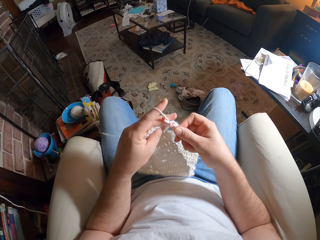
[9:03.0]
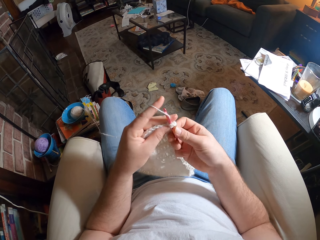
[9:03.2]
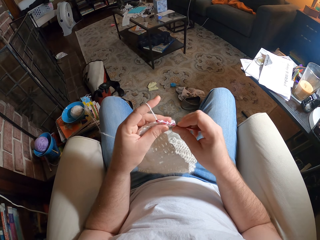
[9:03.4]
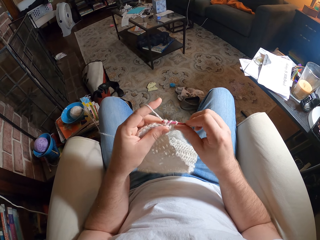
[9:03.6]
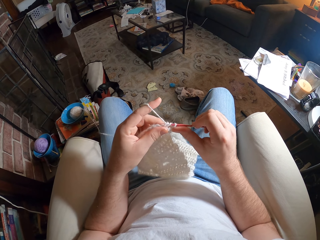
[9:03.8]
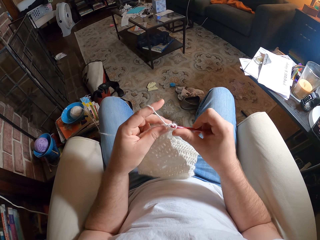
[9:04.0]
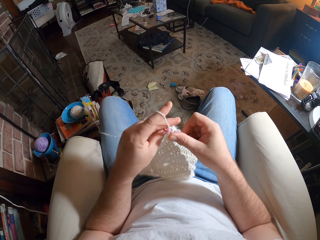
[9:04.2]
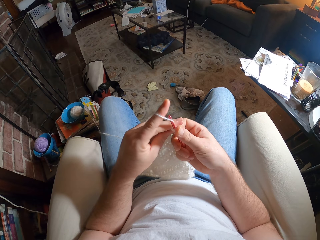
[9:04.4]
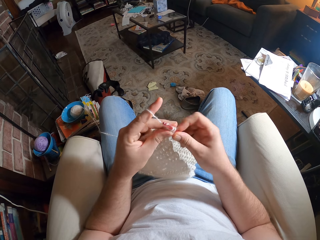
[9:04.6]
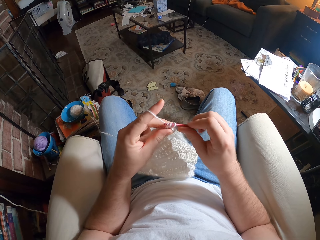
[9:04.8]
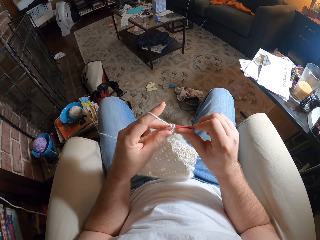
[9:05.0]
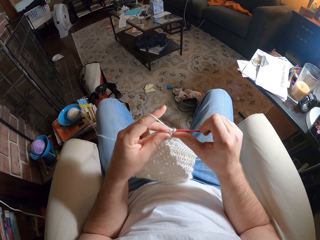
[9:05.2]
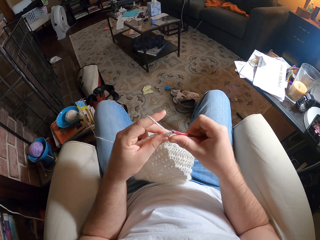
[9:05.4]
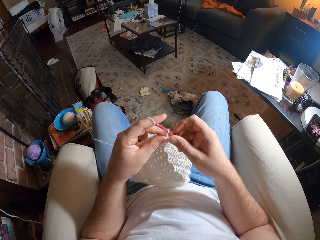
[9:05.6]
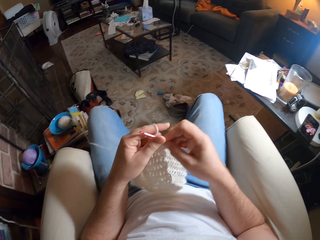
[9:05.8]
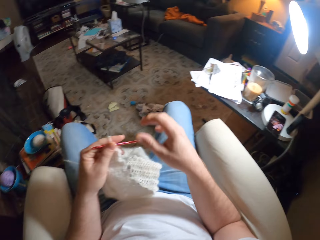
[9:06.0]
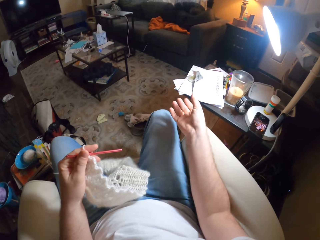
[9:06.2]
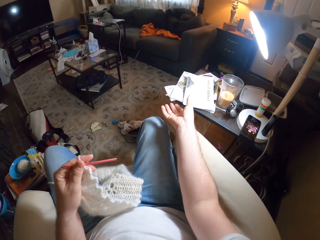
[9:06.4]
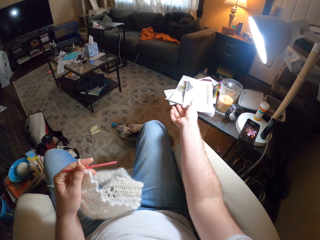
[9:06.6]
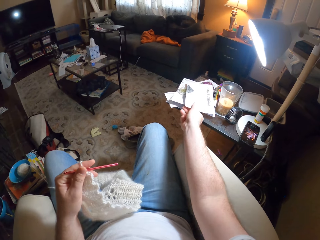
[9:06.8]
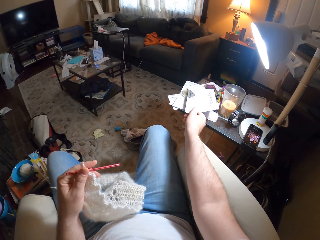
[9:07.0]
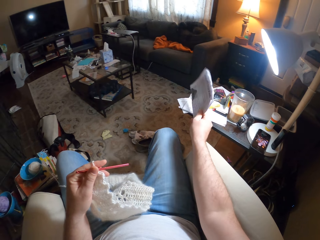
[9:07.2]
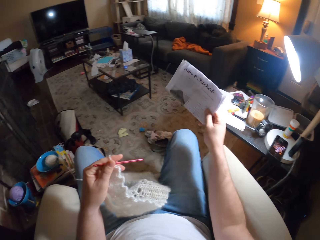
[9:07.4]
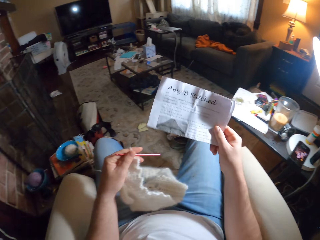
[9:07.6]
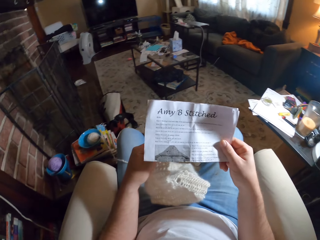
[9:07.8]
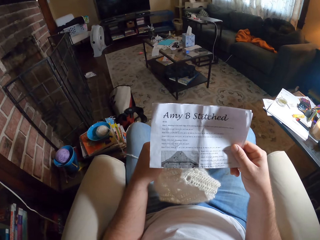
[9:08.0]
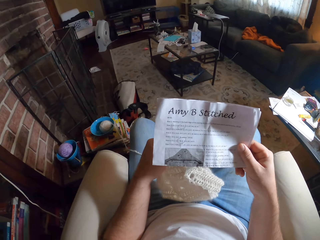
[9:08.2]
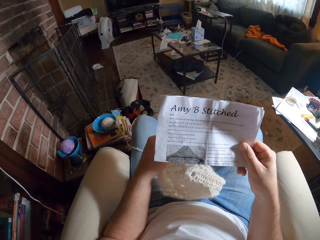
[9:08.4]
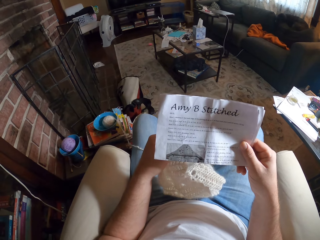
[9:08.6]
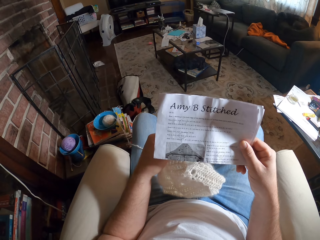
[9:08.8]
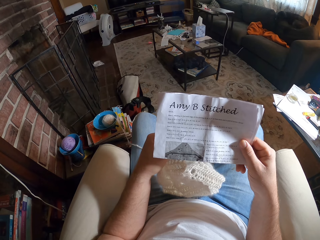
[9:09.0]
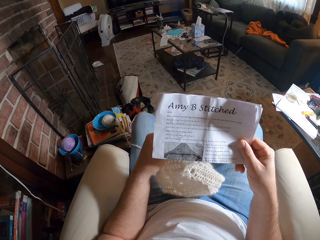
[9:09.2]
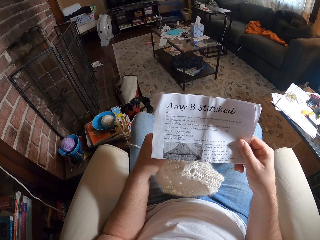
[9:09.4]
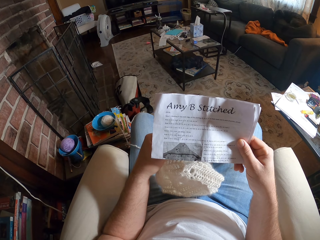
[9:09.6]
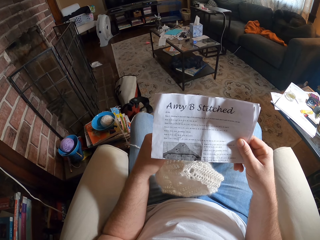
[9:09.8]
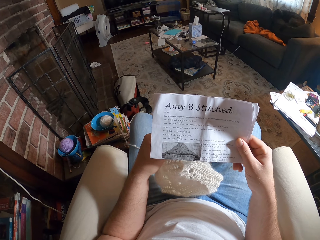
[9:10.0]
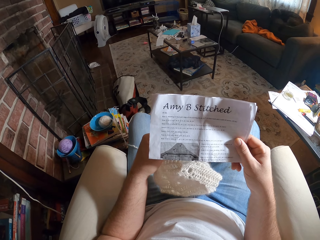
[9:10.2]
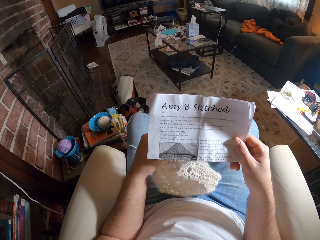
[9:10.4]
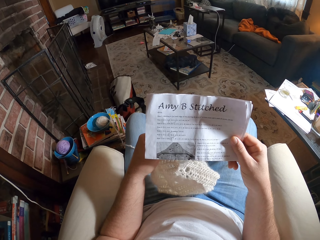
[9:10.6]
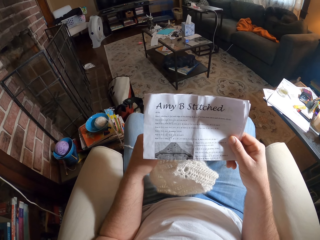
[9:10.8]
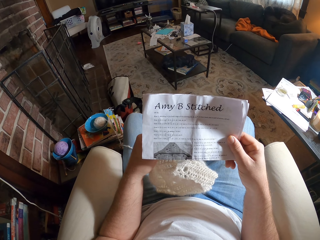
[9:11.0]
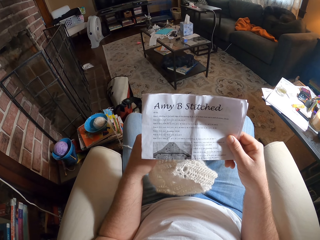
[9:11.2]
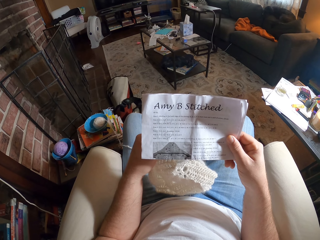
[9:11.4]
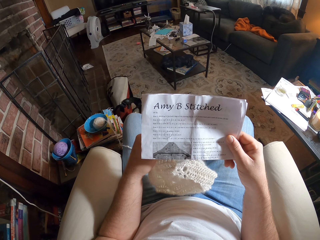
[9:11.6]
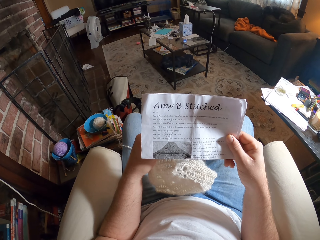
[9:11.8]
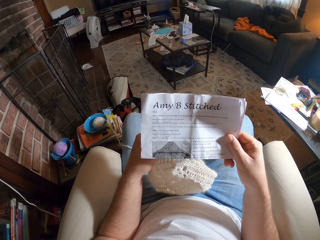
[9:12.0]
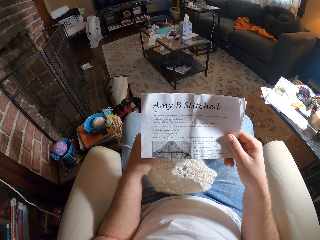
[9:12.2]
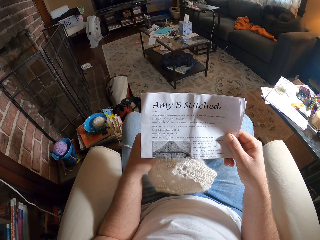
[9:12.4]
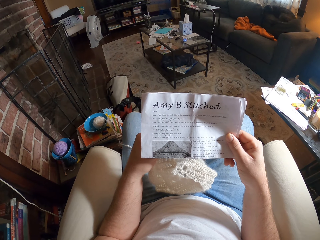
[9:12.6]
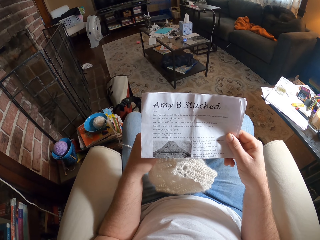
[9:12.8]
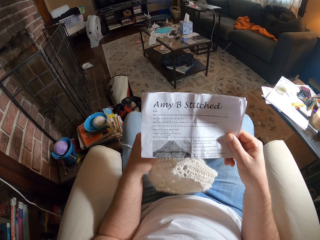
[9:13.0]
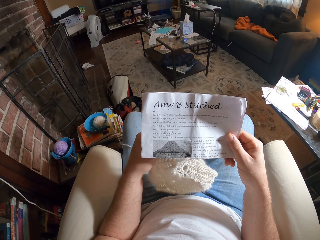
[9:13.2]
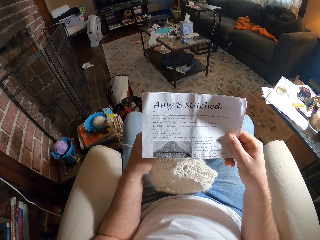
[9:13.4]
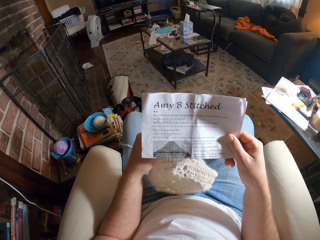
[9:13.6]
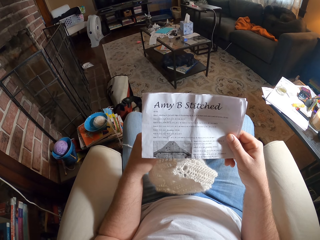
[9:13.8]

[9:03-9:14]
The camera wearer picks up the manual. They read the manual.

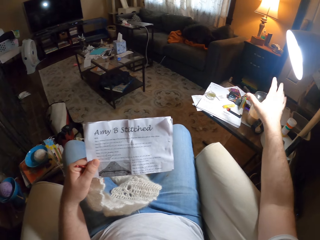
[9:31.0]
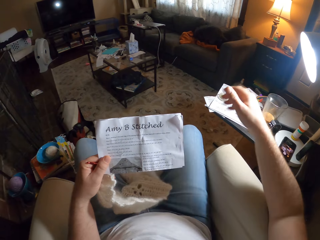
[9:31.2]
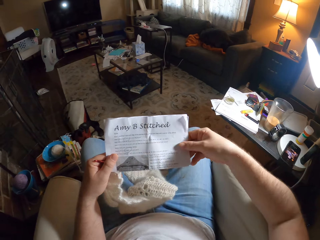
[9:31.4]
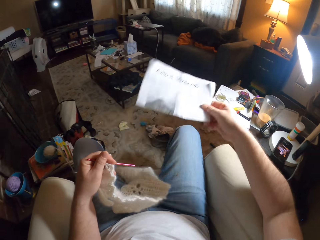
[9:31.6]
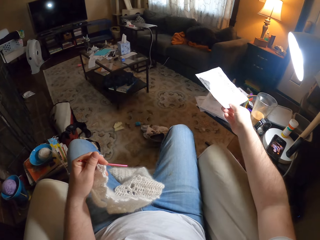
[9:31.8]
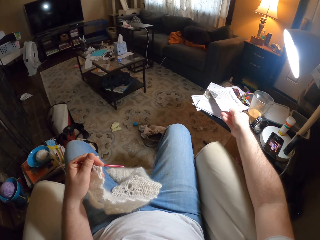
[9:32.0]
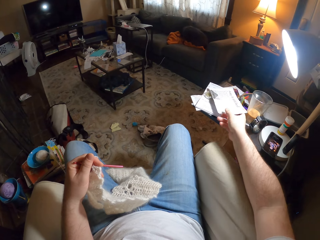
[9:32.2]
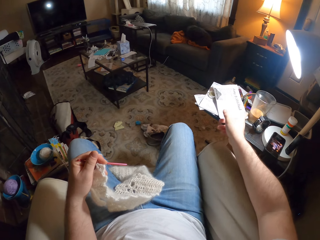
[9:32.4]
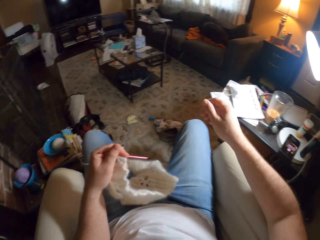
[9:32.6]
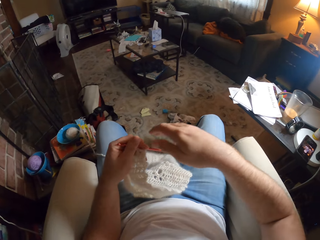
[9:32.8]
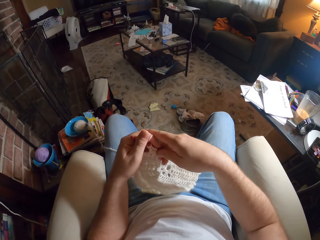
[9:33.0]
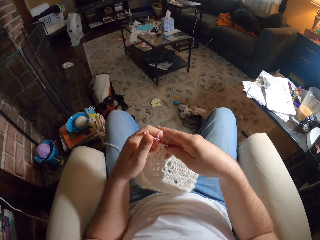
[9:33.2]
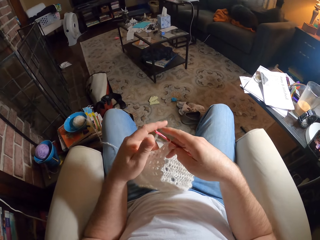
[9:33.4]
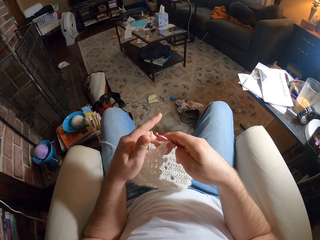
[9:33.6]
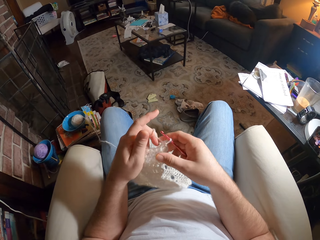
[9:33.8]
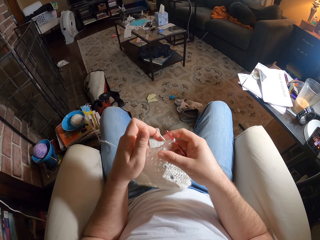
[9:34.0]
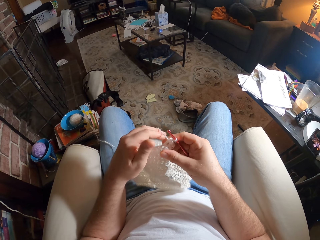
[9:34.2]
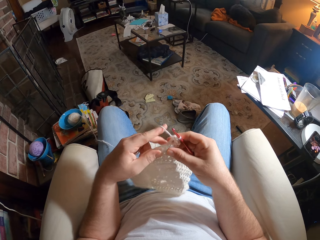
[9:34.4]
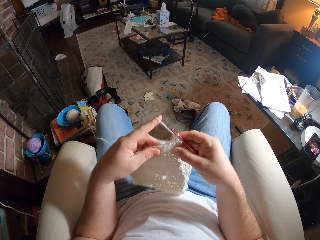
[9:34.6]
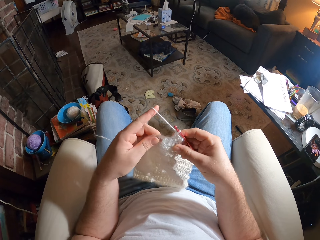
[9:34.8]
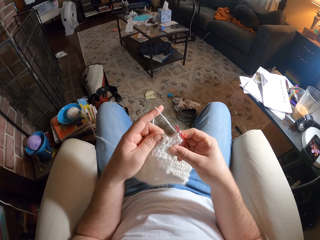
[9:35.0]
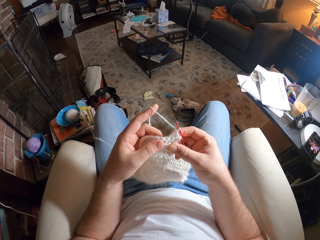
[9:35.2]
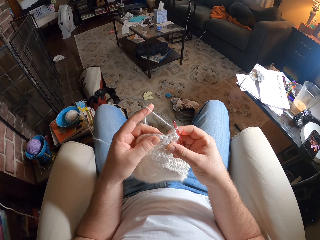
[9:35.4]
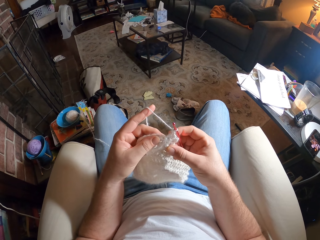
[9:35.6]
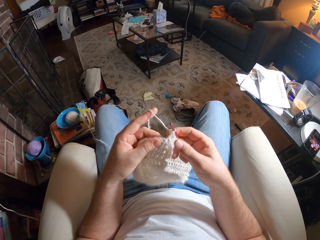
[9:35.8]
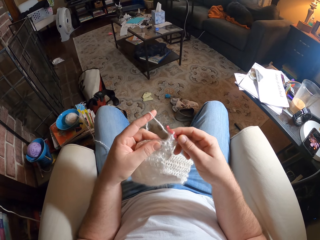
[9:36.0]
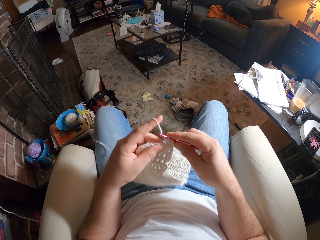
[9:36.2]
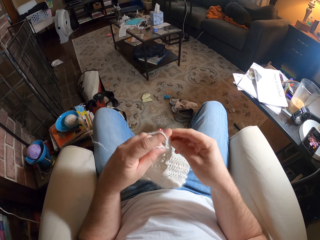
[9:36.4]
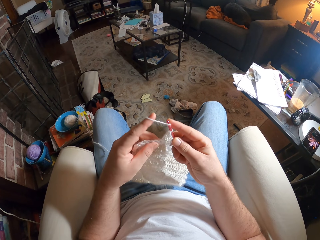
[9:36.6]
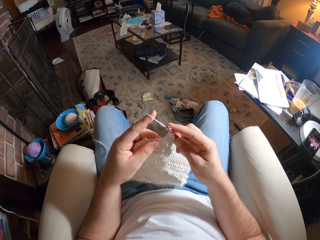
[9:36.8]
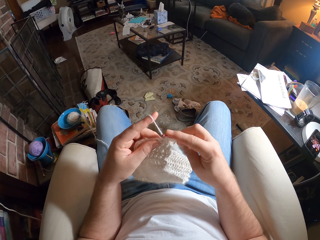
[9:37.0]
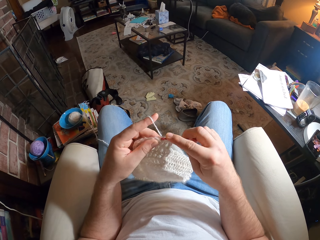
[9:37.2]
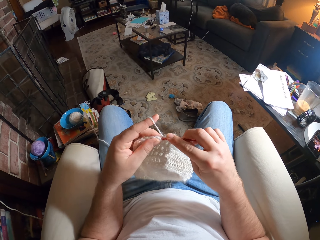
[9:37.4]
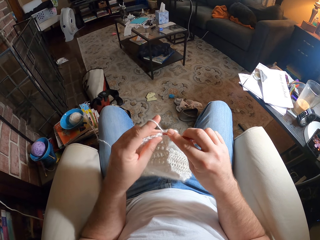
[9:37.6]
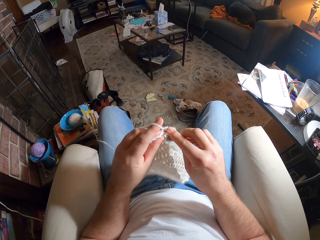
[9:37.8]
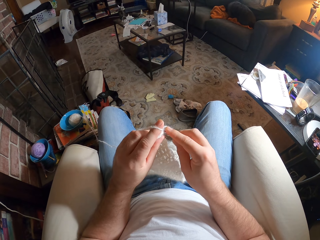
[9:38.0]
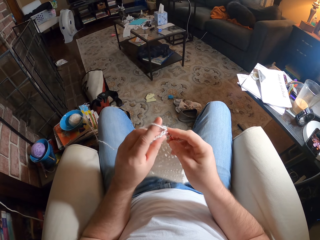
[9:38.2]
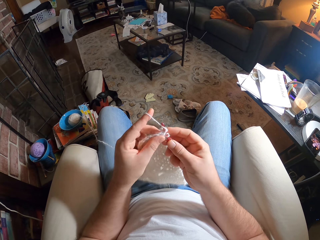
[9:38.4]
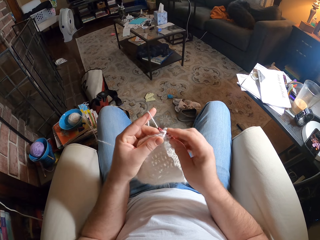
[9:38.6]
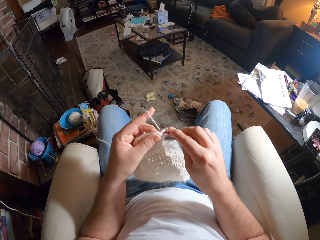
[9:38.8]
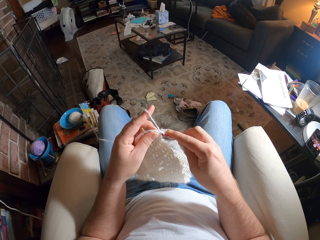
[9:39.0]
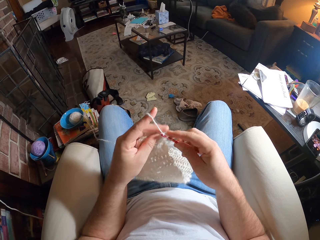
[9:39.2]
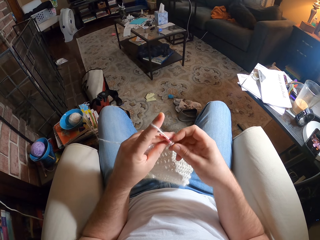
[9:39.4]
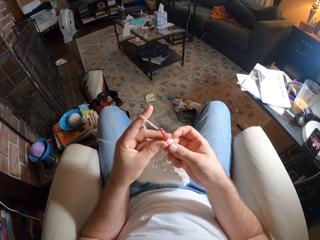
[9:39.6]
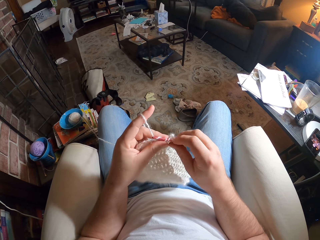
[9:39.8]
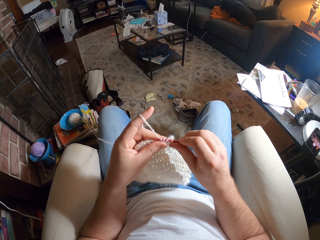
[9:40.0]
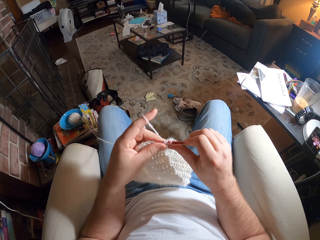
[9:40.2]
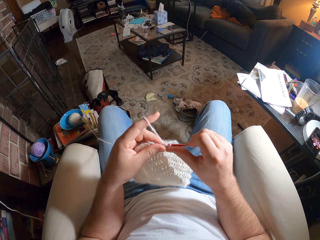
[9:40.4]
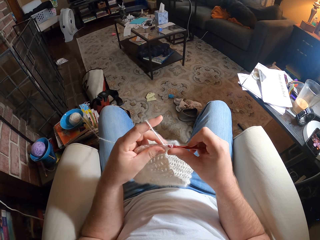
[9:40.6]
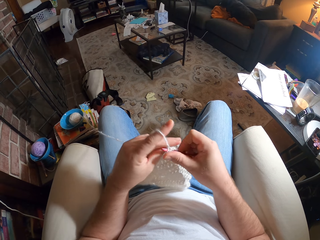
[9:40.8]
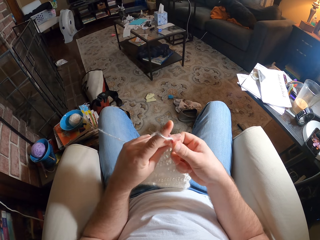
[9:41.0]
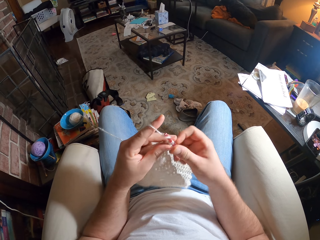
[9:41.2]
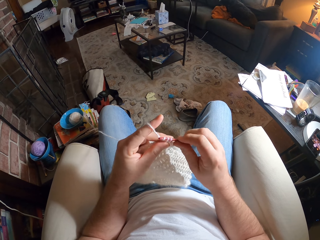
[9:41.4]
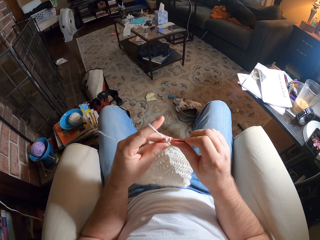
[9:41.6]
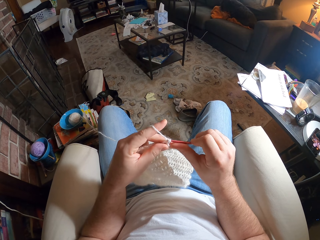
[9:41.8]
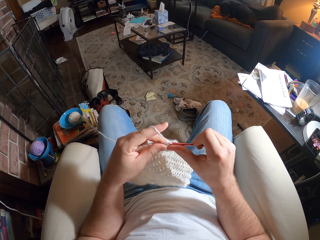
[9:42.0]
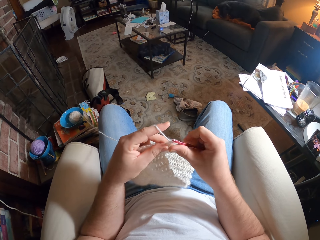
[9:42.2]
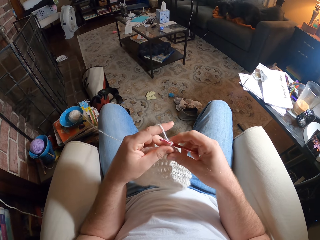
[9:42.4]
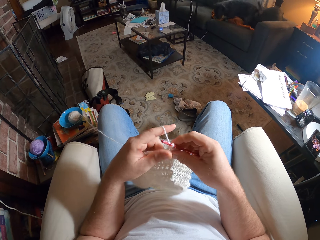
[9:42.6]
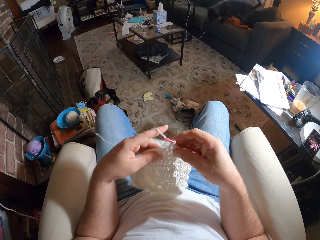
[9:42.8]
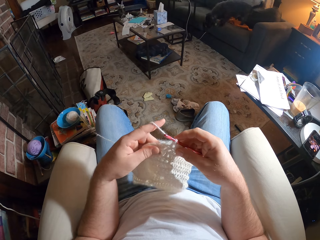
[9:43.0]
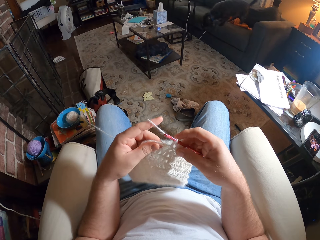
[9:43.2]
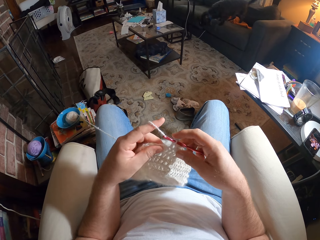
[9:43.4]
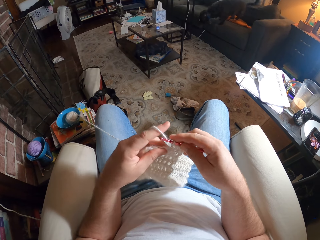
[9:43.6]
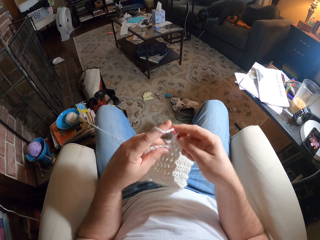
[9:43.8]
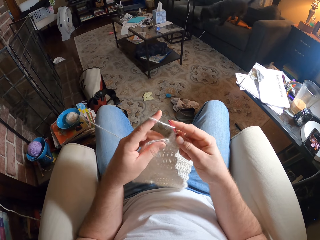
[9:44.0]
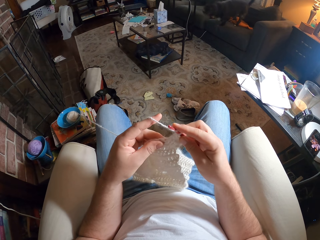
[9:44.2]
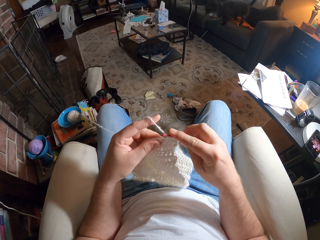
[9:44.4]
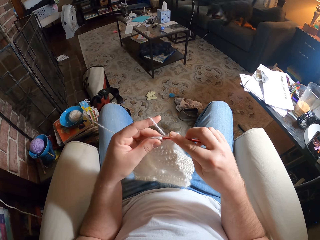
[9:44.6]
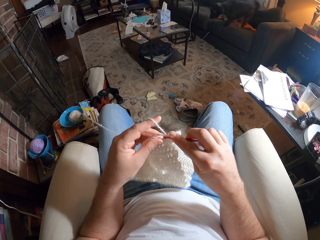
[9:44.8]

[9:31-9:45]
The camera wearer puts the paper on the table. They knit the fabric with the knitting thread and needle.
